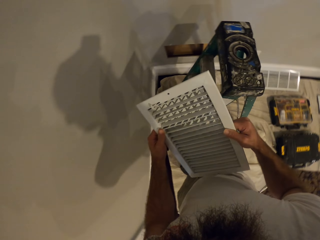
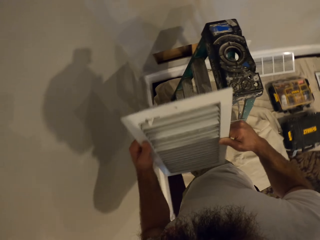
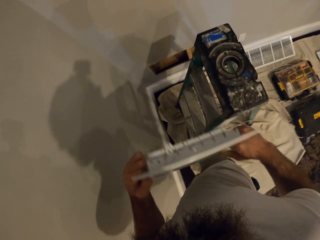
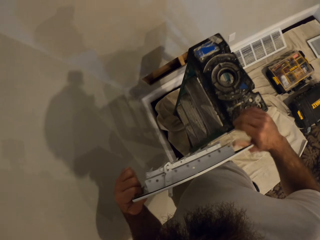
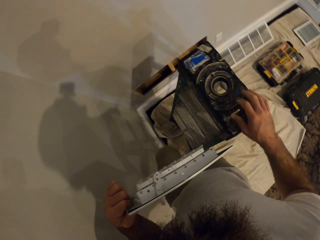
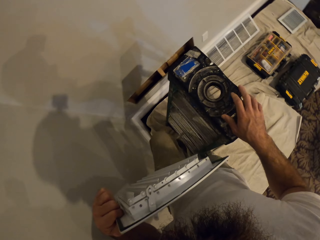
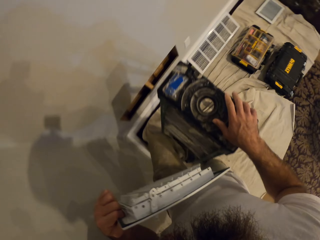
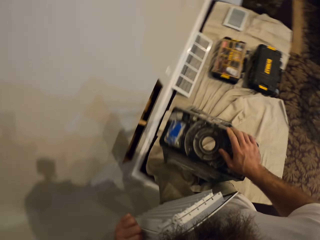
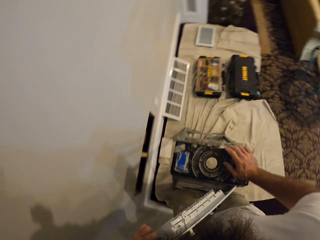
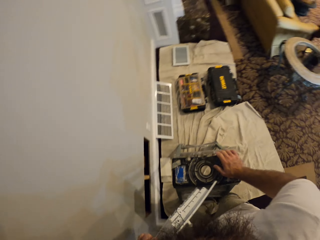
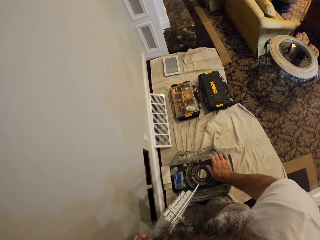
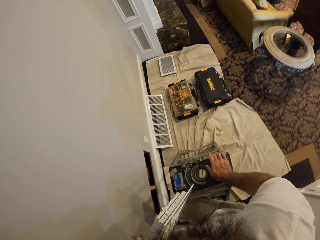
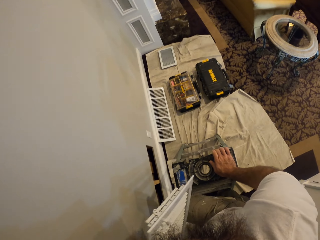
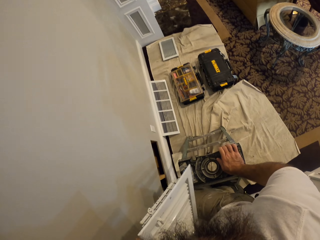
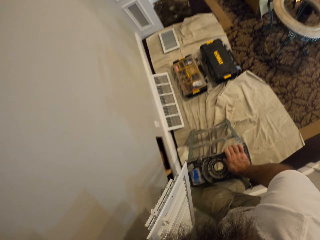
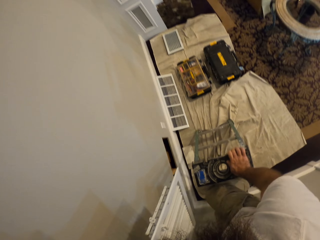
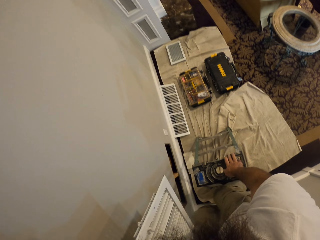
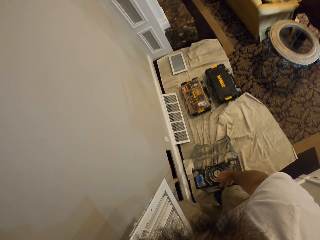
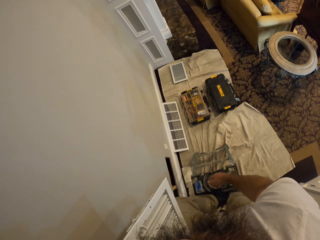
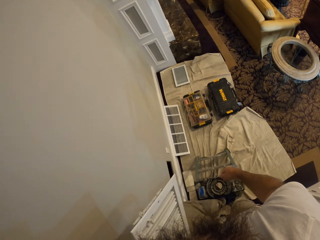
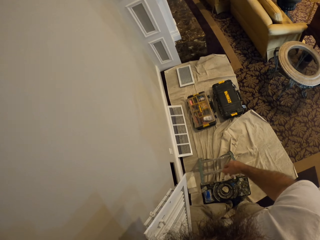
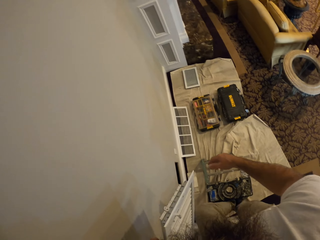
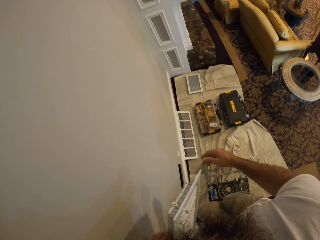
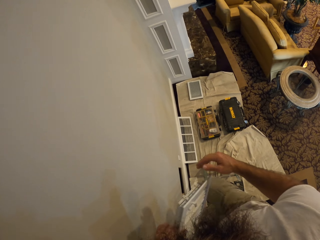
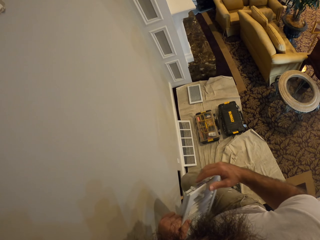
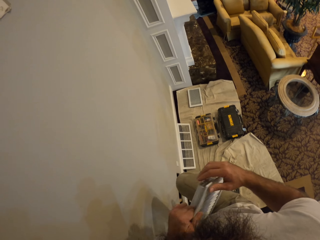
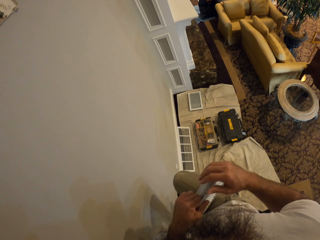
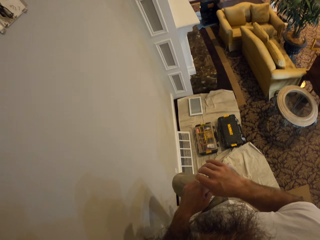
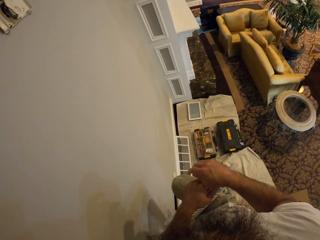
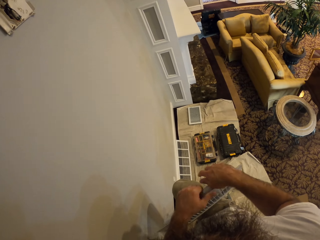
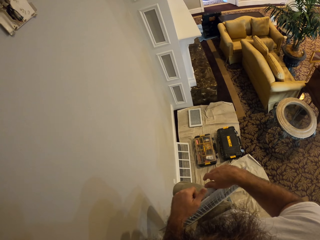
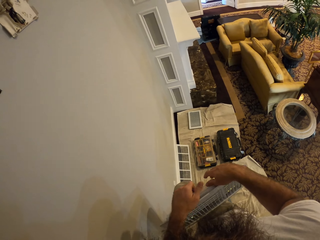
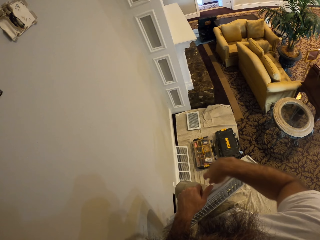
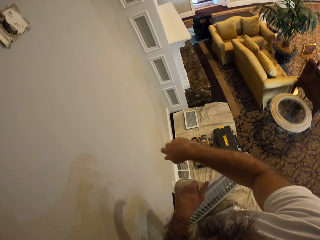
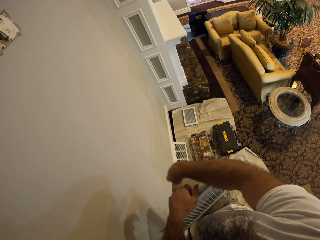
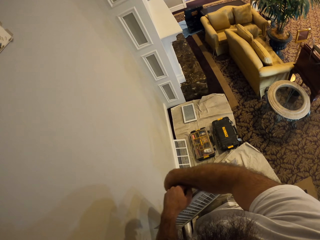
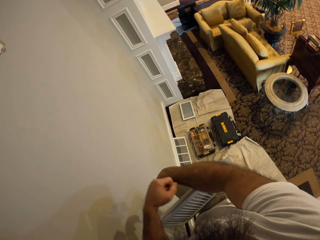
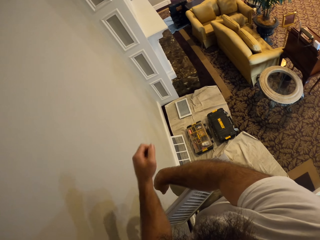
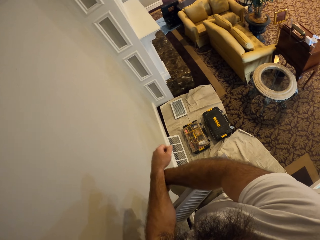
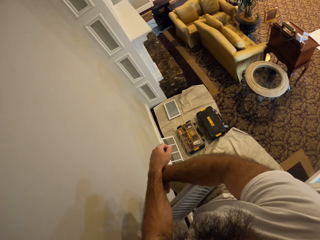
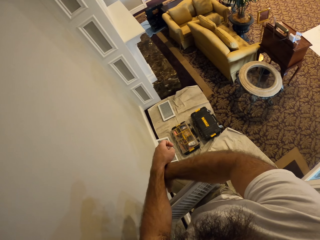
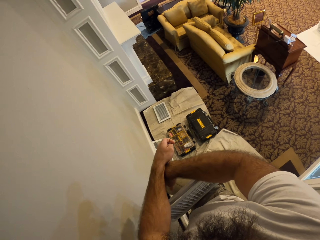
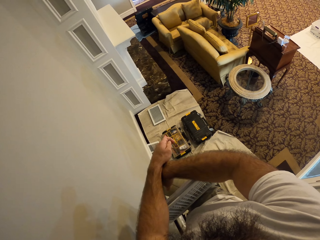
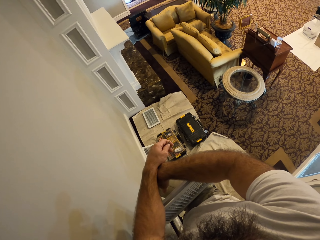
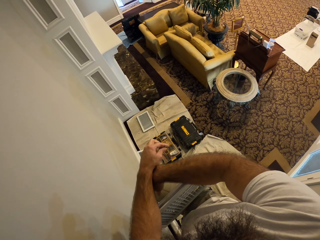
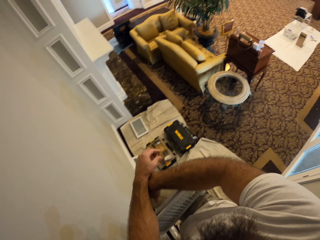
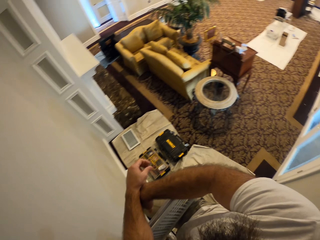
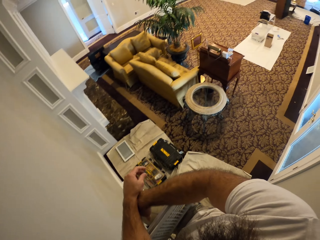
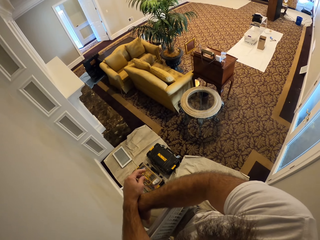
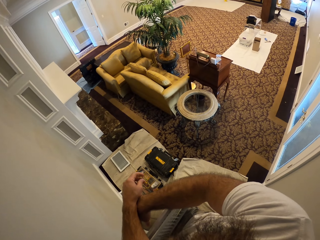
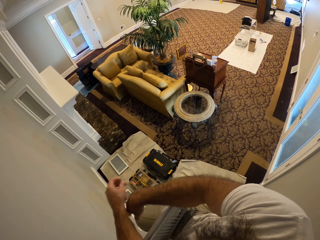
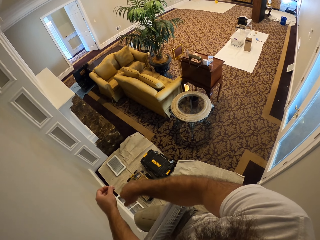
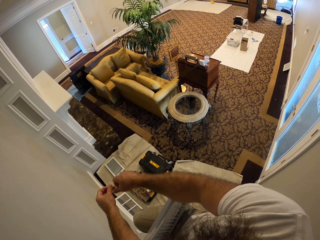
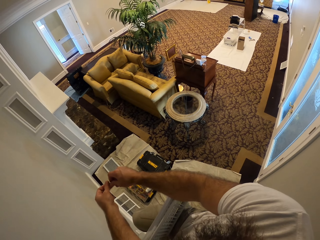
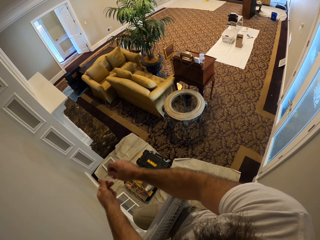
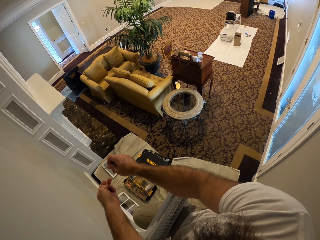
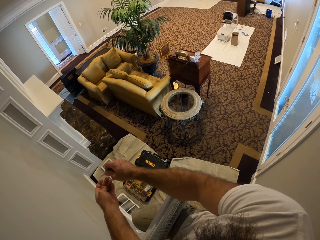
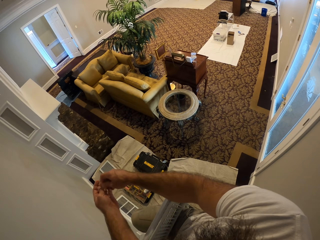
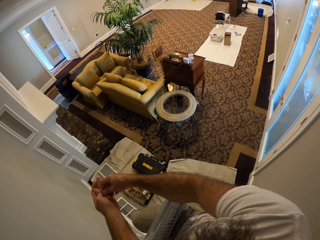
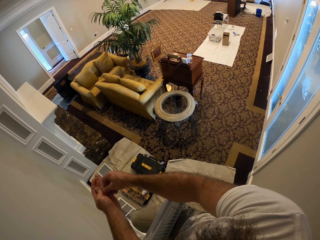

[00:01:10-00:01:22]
The camera wearer climbs the ladder. They put a hand on the ladder. They climb on the ladder.

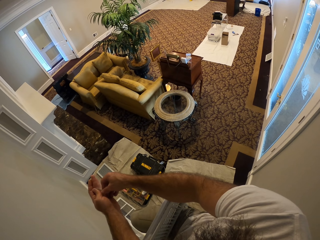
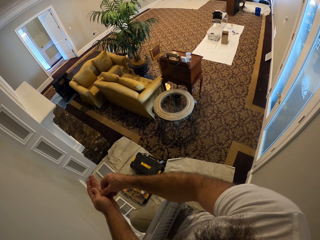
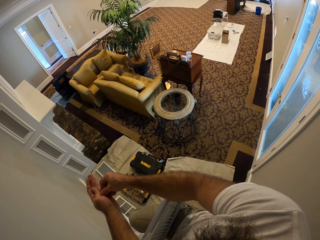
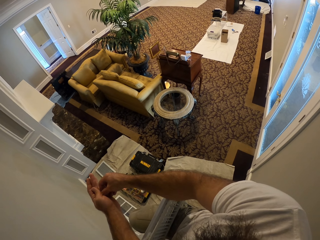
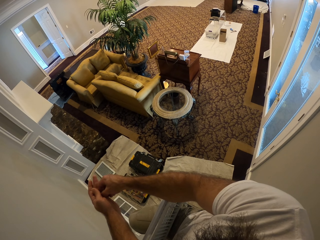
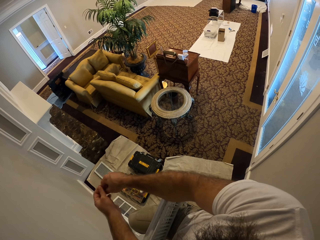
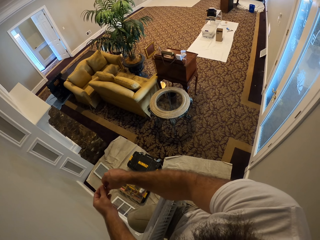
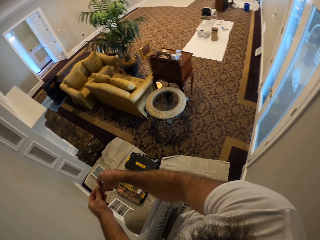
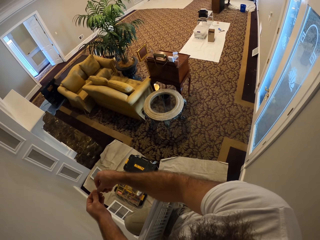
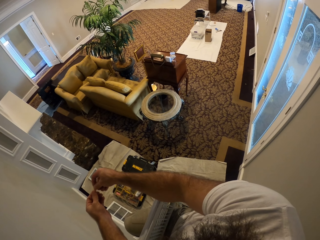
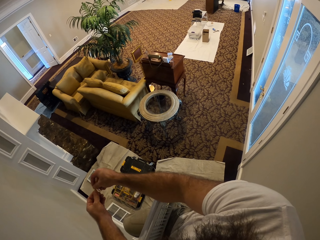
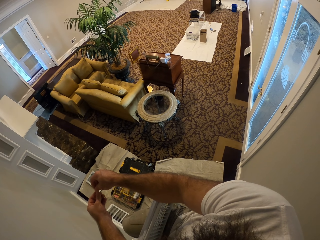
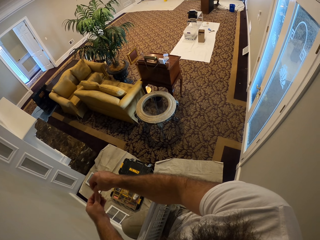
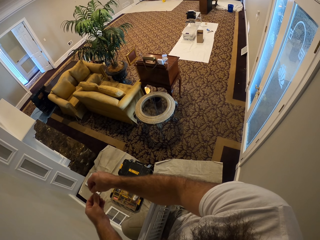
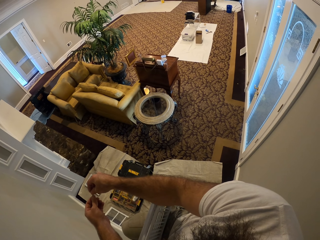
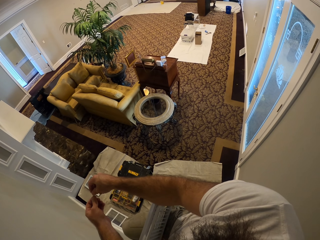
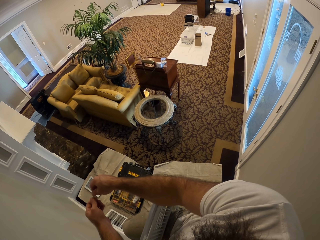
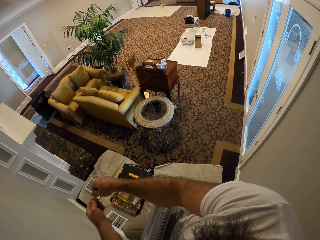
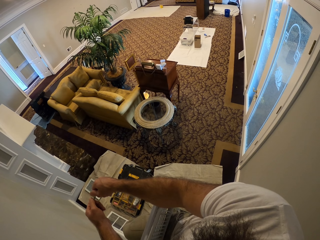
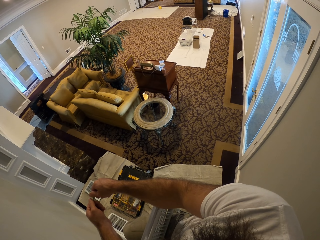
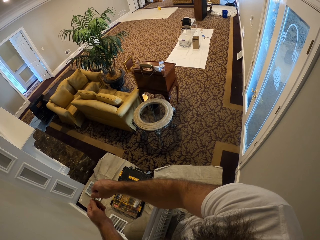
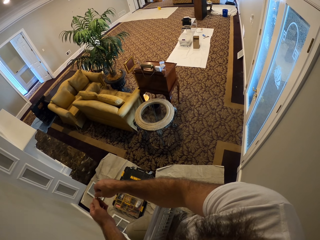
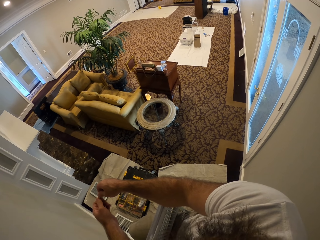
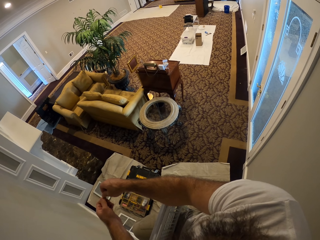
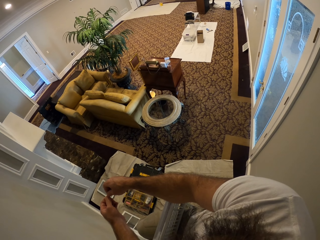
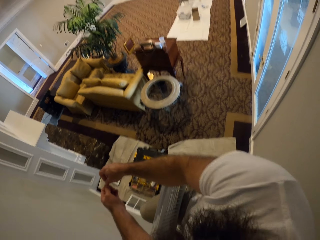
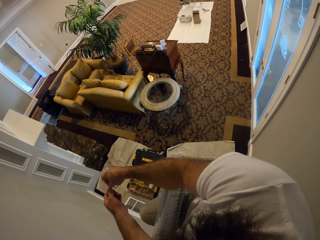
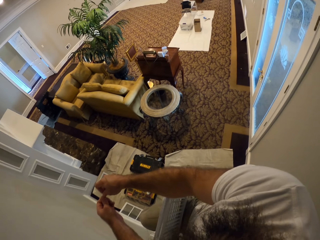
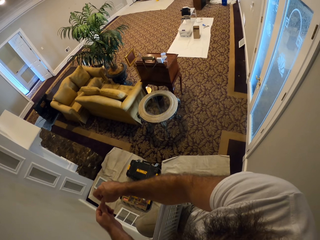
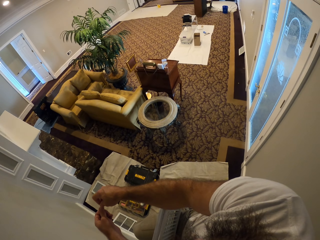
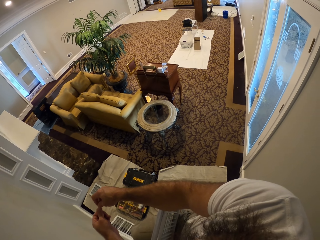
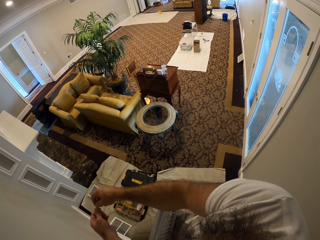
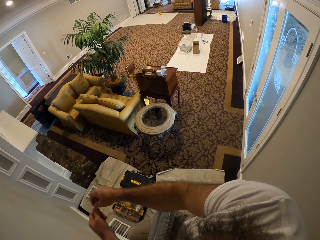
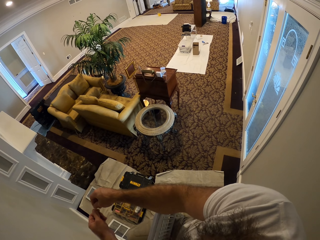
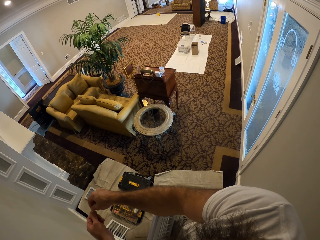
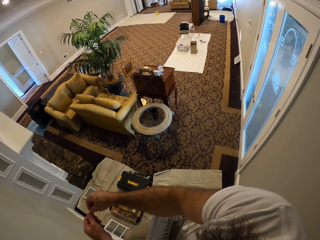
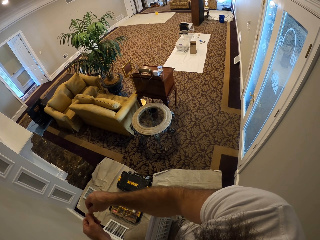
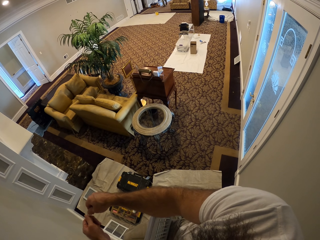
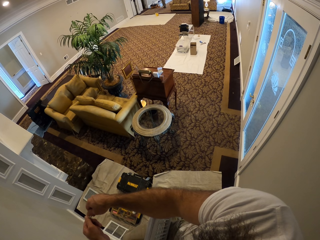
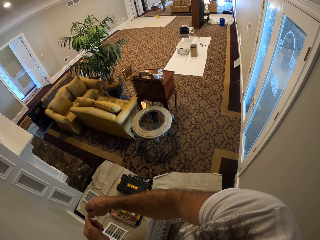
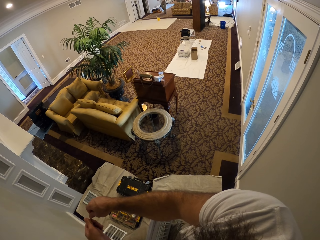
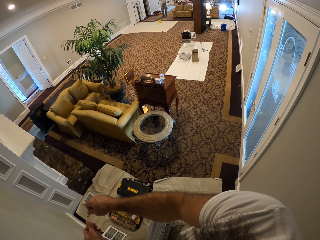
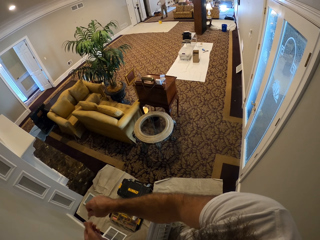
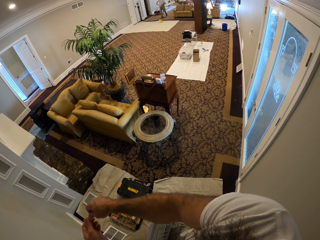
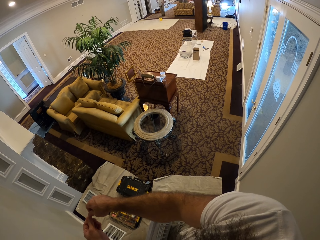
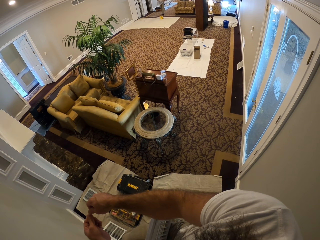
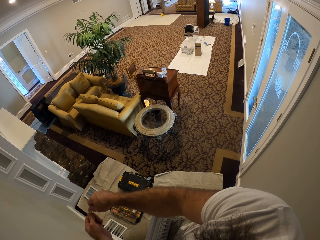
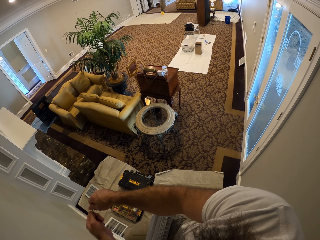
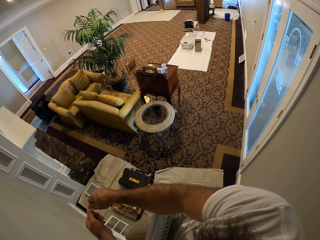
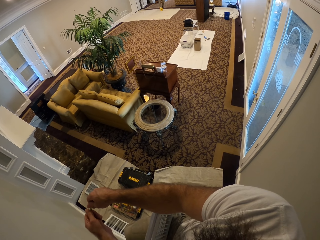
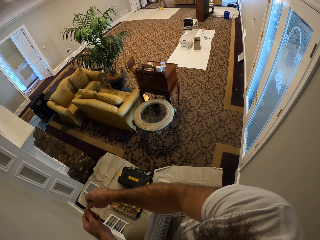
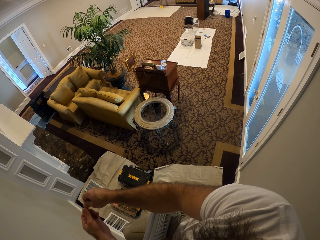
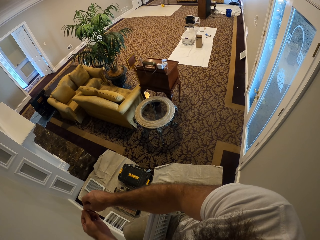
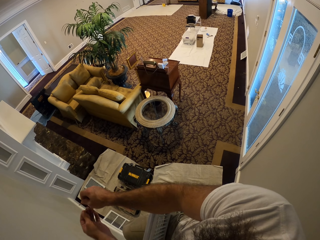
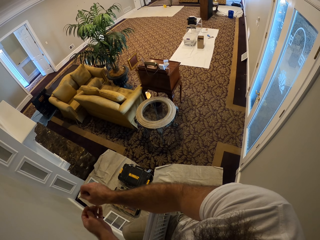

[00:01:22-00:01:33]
The camera wearer fixes a cable with both hands.
